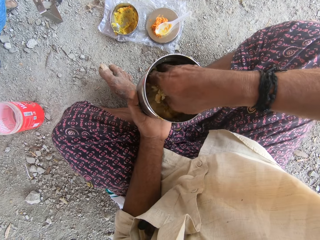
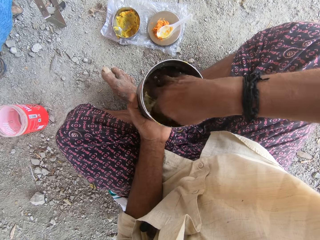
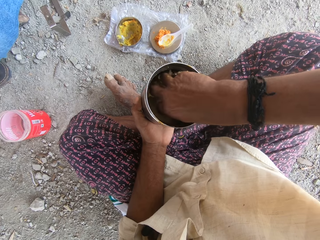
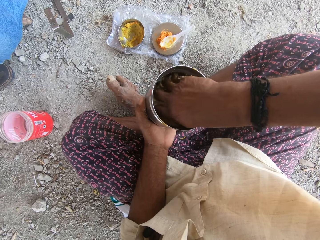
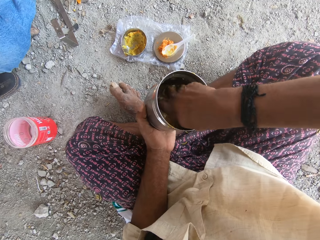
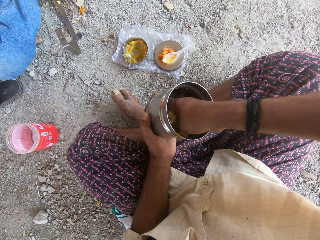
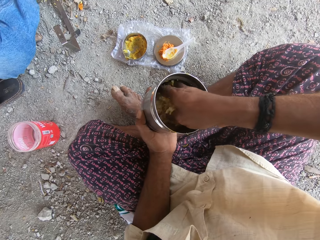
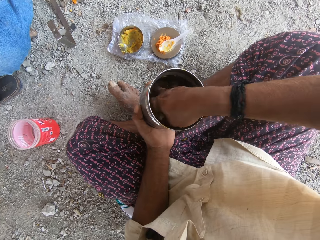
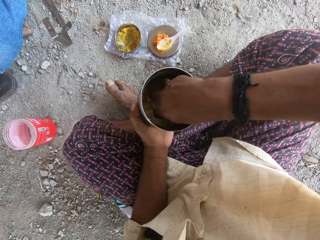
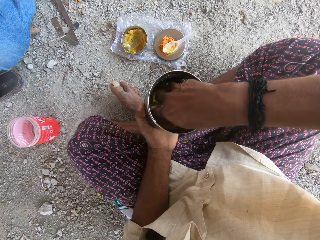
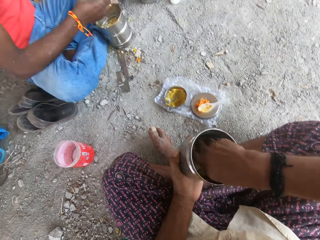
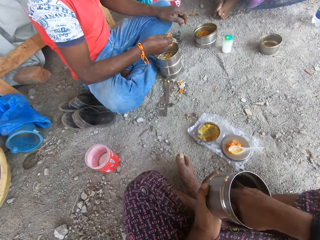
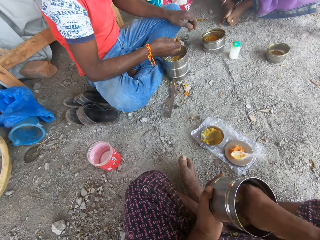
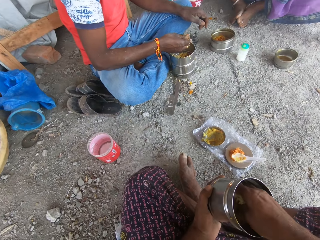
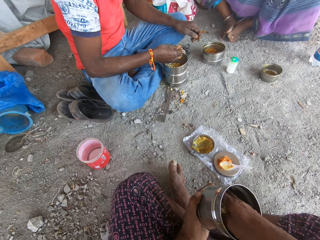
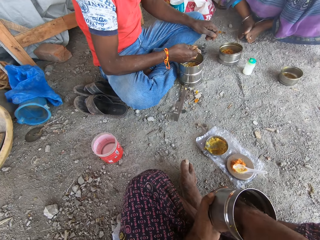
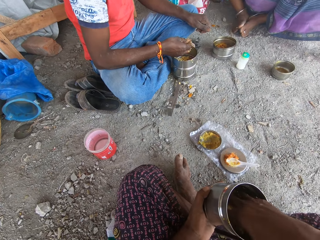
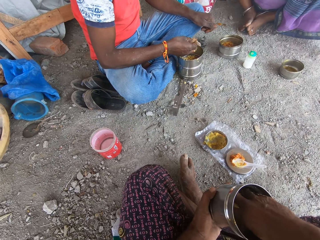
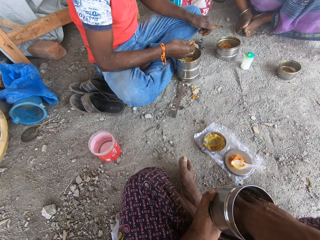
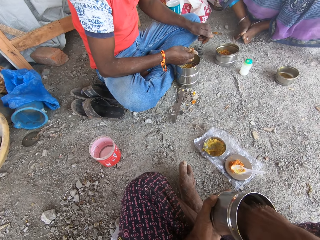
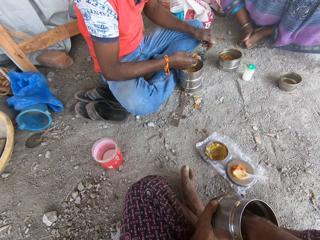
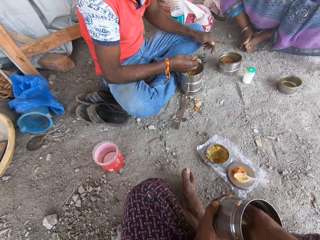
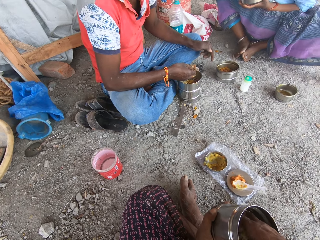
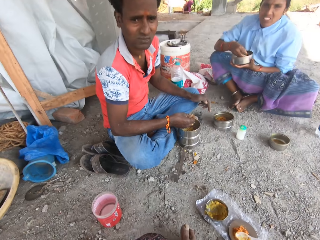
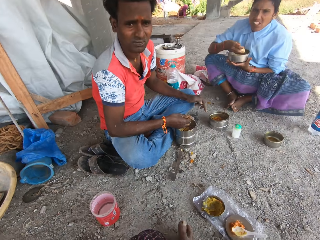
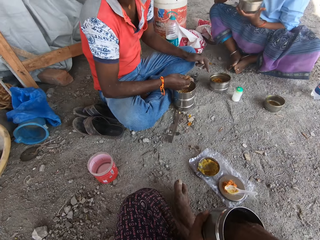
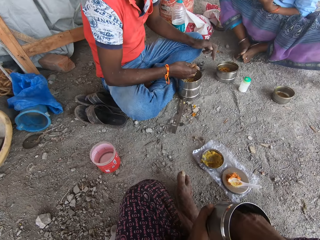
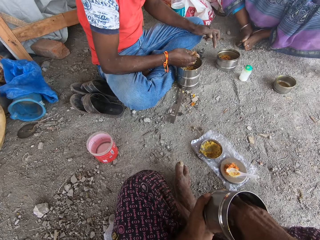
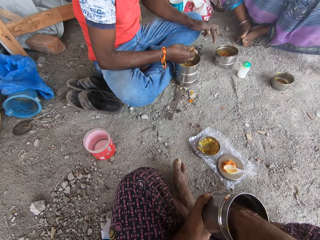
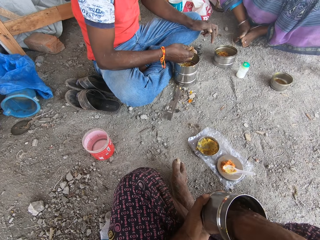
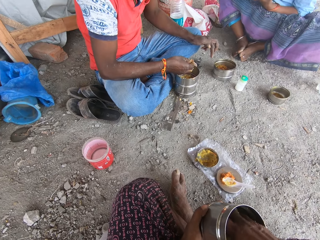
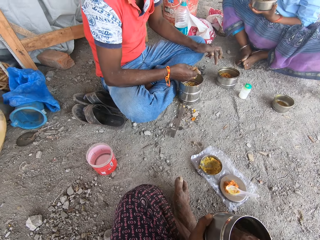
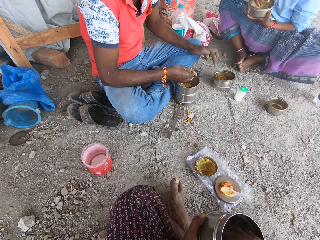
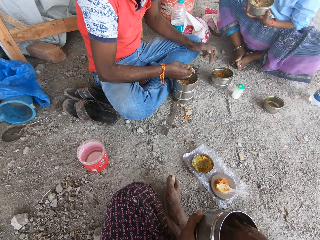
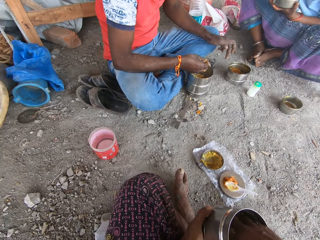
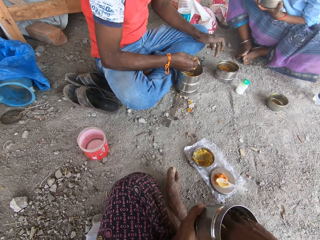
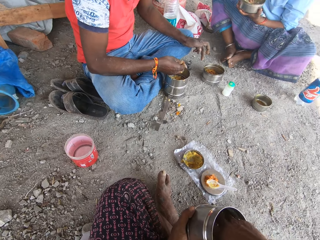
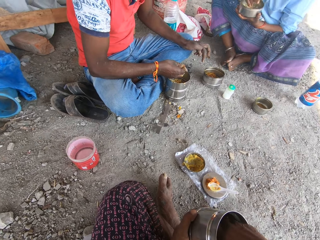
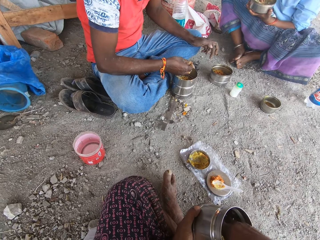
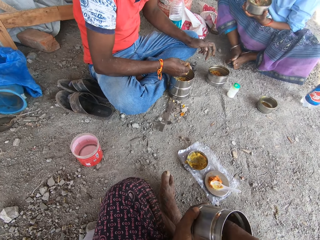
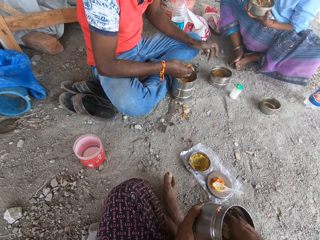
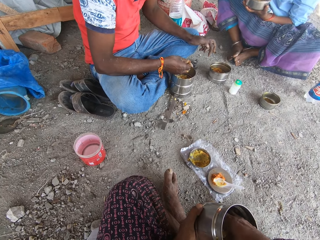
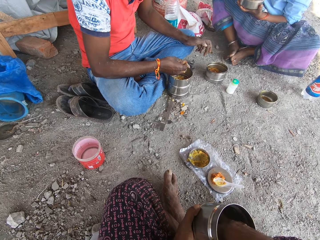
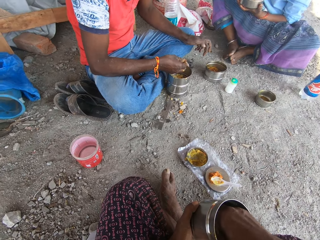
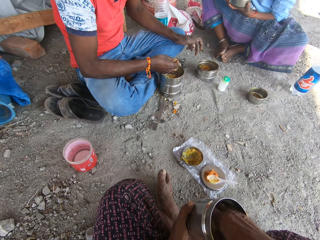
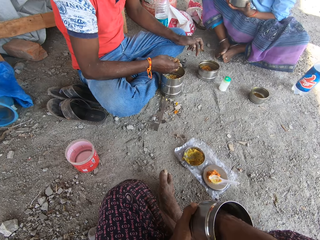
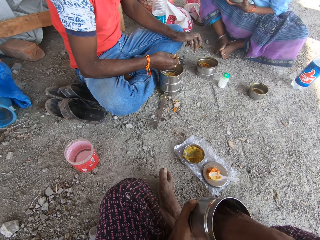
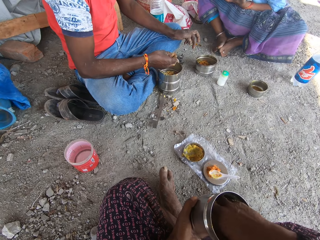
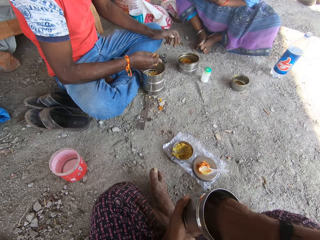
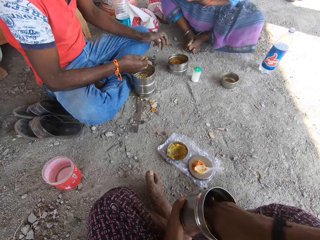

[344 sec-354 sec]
The camera wearer talks to a person.

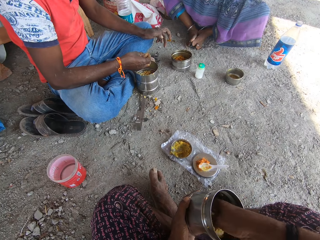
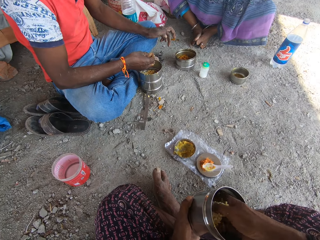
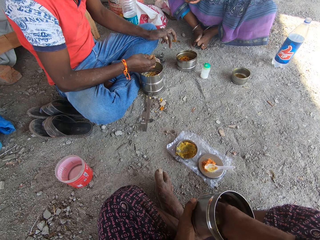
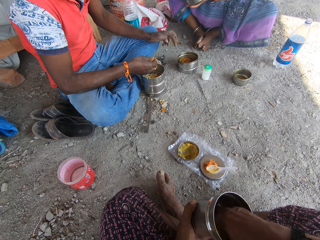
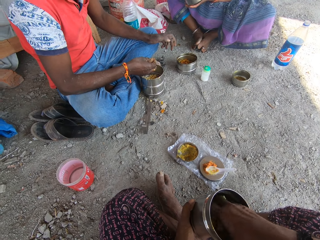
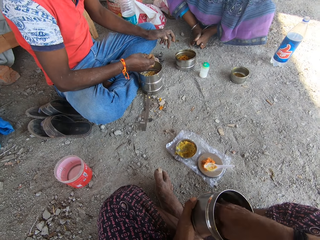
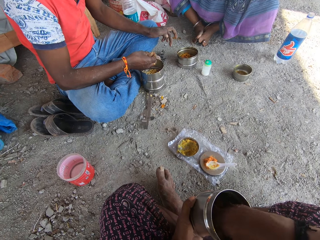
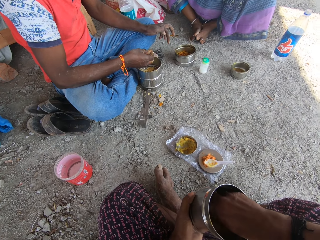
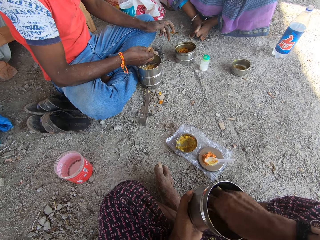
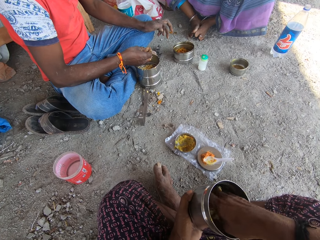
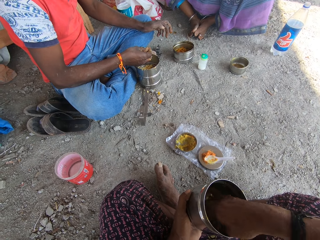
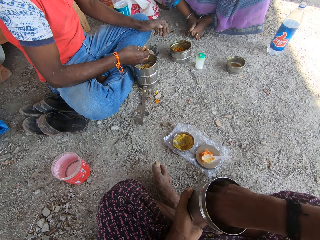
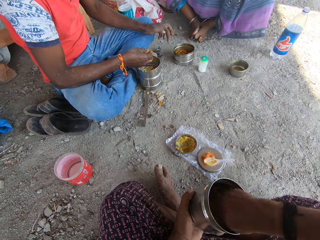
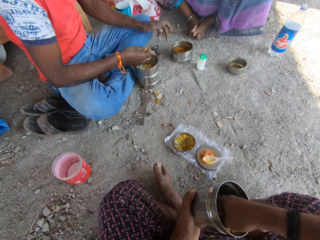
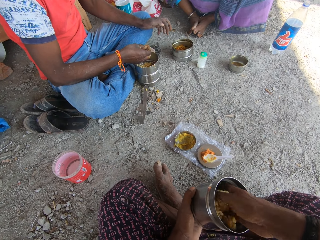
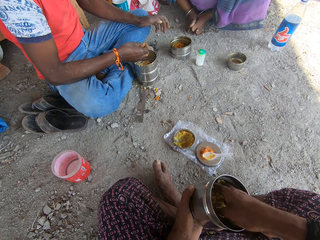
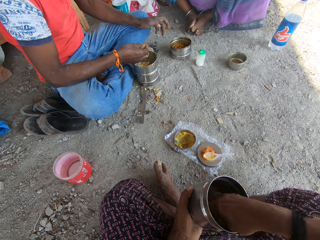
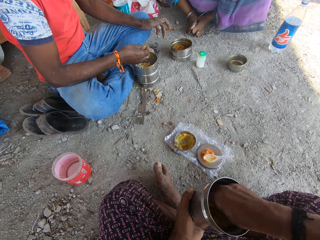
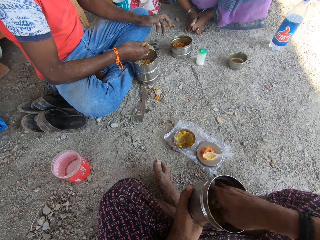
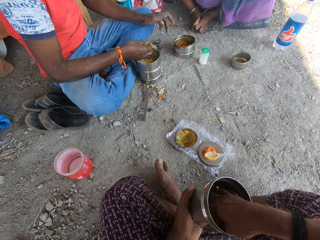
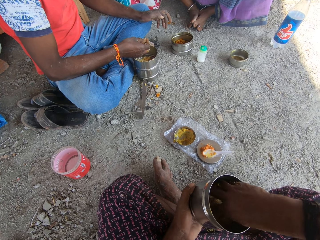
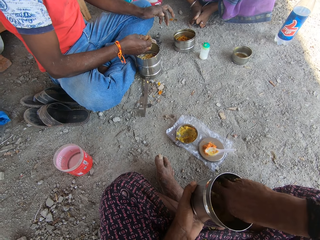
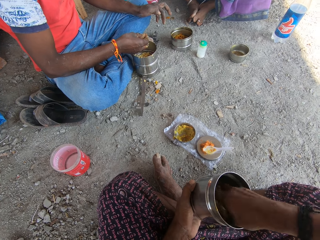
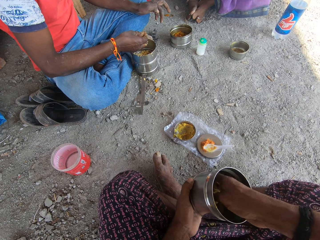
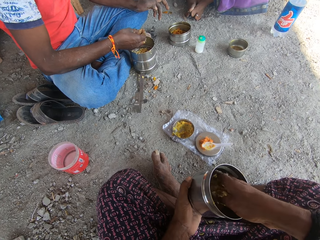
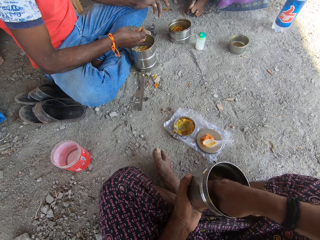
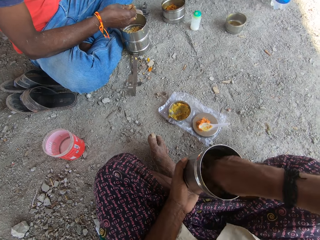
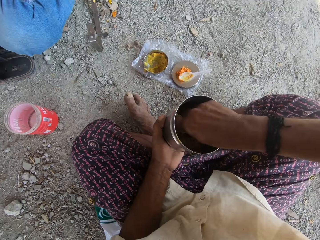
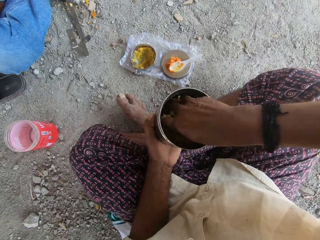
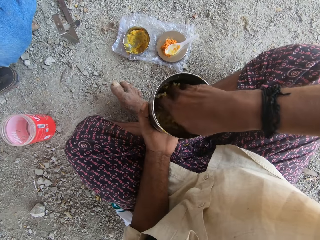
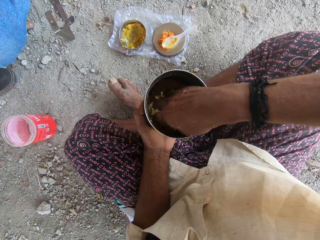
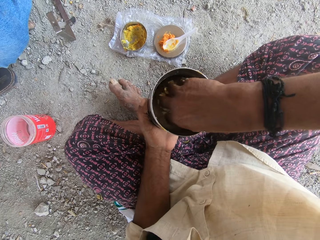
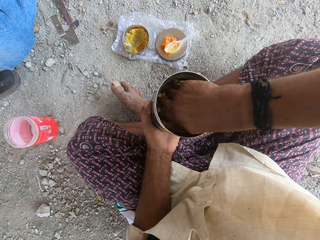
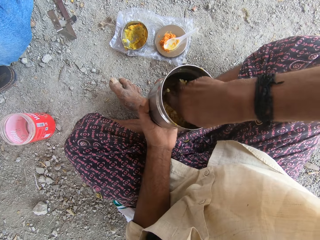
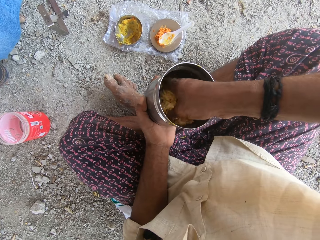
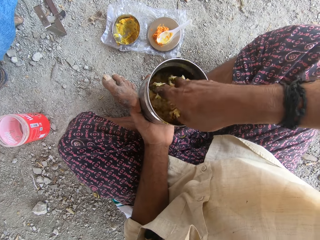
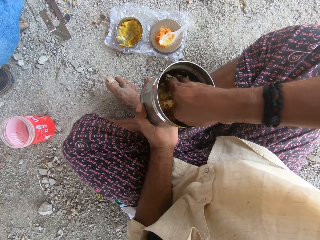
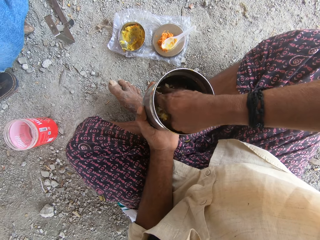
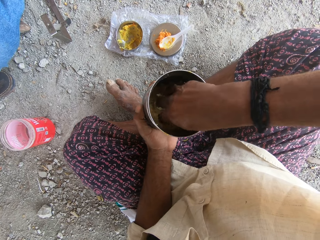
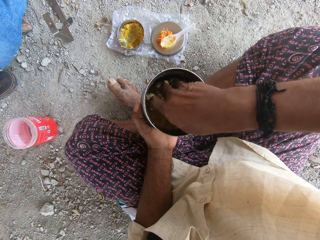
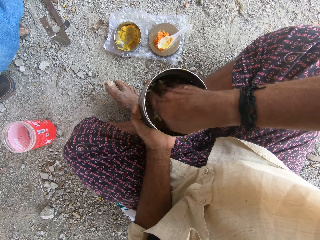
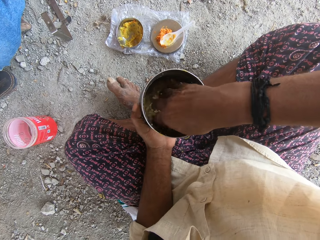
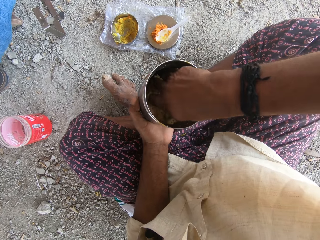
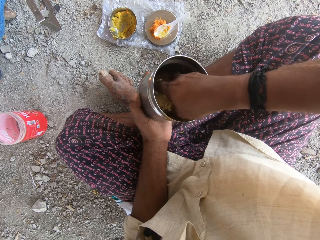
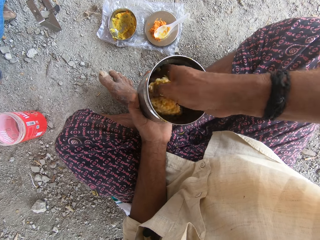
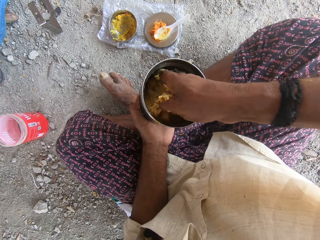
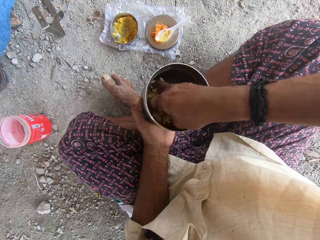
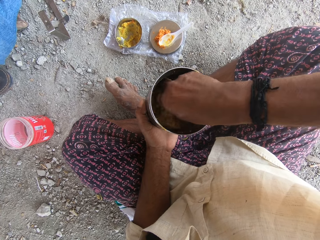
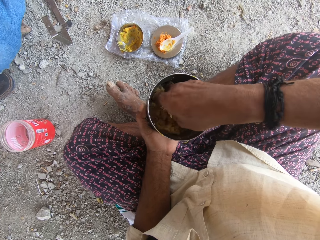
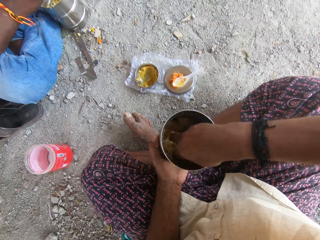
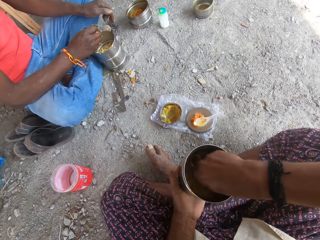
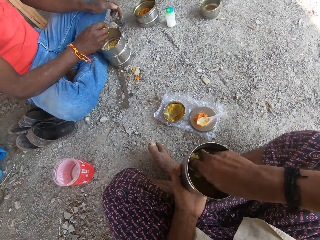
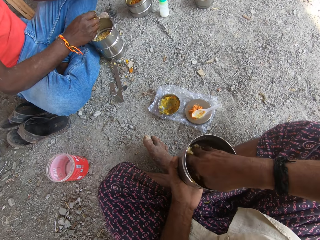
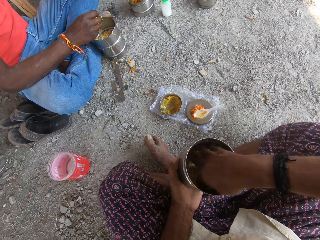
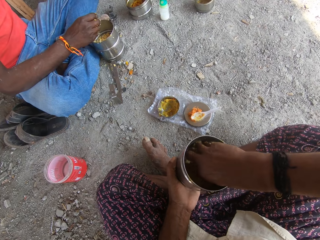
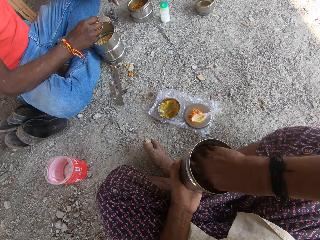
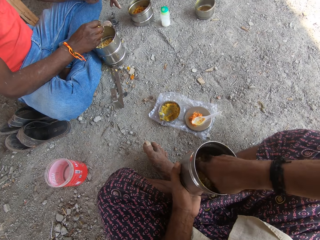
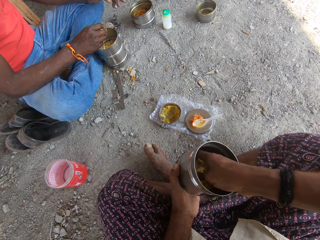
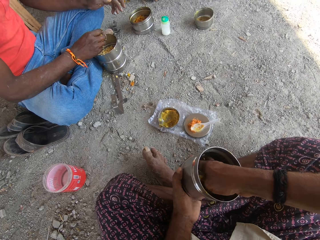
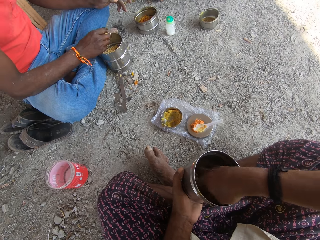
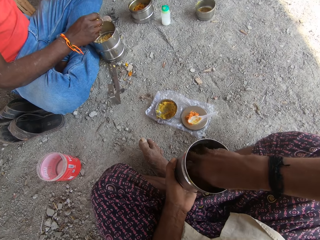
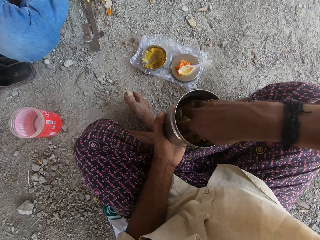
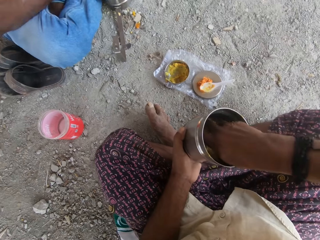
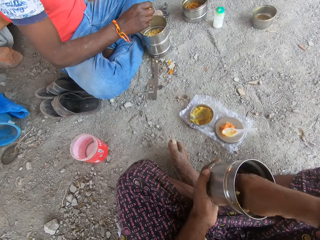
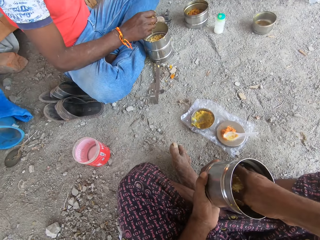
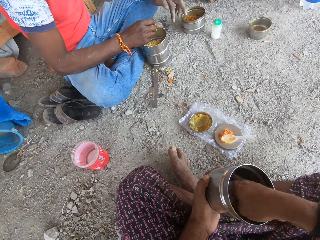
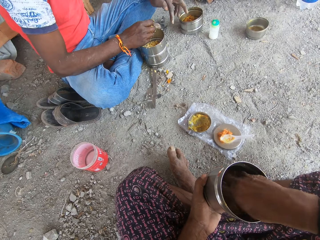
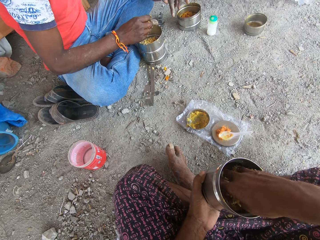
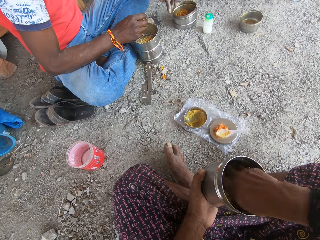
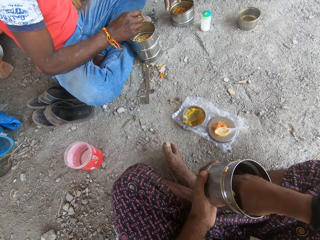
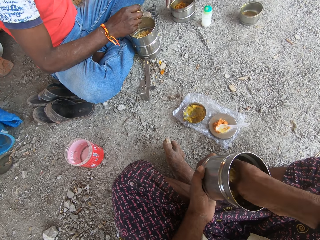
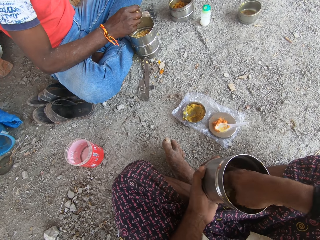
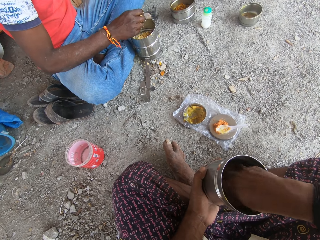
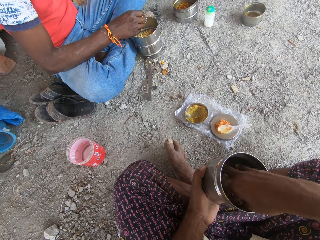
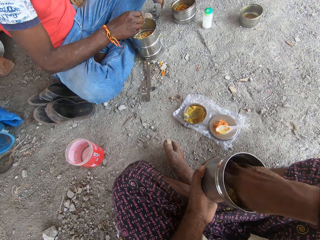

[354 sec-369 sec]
The camera wearer stirs food with the hands in the cooking pot. They talk to a person. They stir food with the hands in the cooking pot. They talk to the person. They stir food with the hands in the cooking pot.
